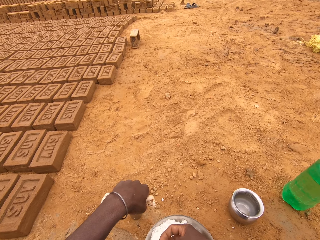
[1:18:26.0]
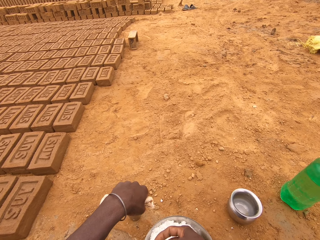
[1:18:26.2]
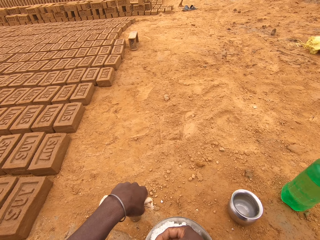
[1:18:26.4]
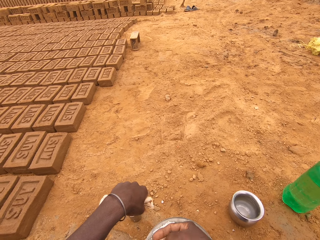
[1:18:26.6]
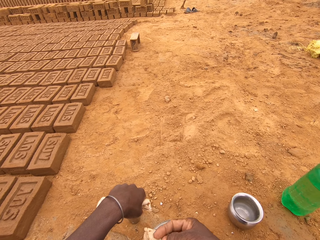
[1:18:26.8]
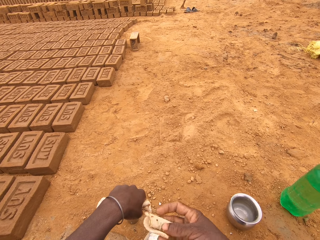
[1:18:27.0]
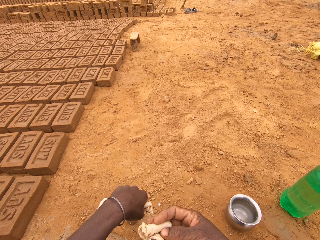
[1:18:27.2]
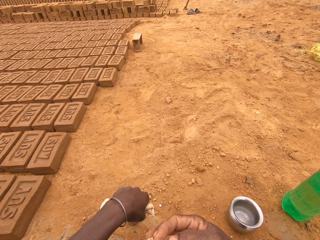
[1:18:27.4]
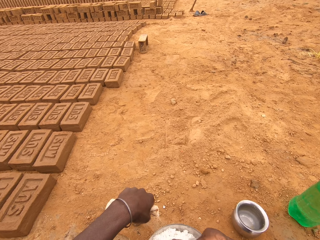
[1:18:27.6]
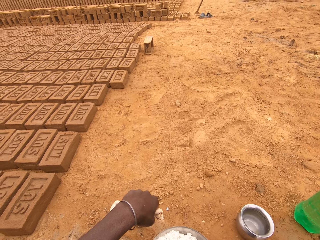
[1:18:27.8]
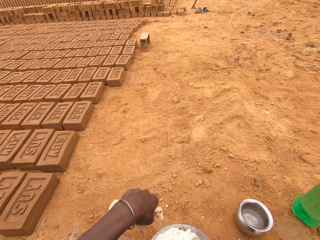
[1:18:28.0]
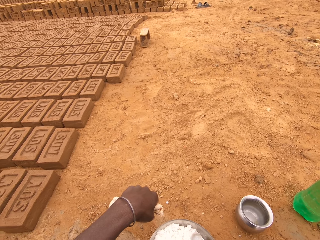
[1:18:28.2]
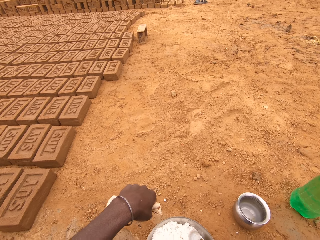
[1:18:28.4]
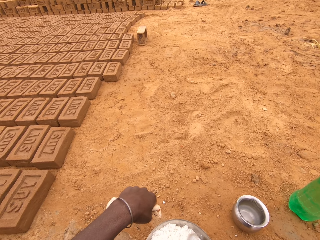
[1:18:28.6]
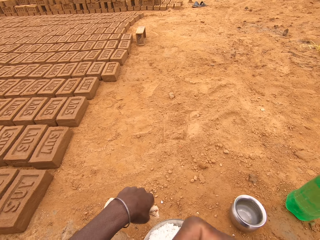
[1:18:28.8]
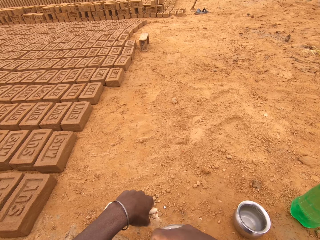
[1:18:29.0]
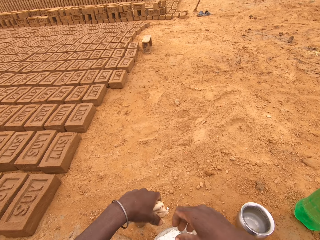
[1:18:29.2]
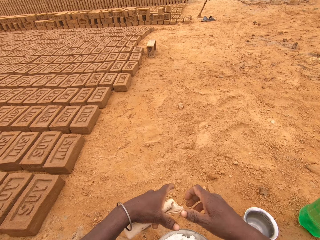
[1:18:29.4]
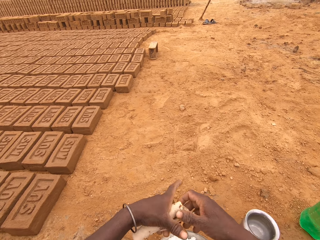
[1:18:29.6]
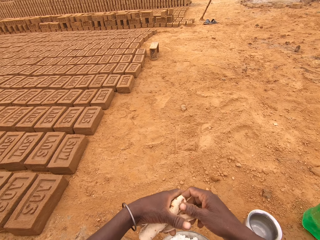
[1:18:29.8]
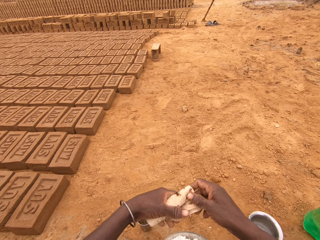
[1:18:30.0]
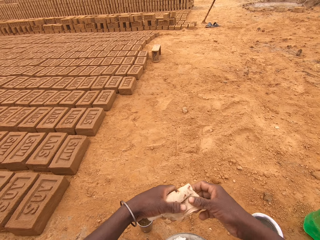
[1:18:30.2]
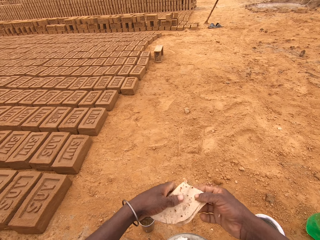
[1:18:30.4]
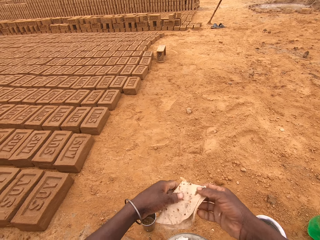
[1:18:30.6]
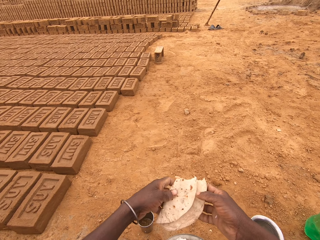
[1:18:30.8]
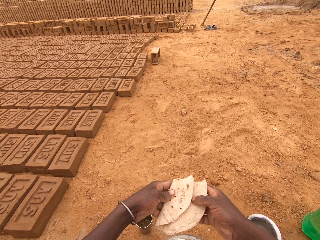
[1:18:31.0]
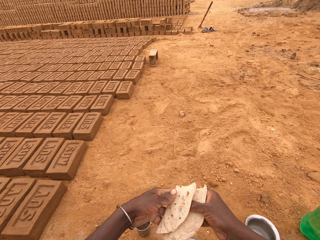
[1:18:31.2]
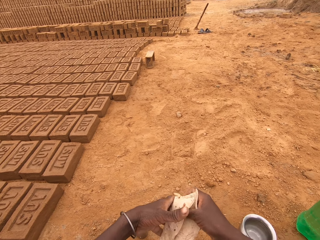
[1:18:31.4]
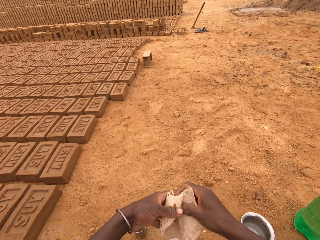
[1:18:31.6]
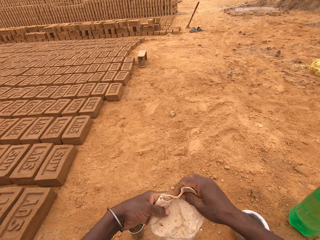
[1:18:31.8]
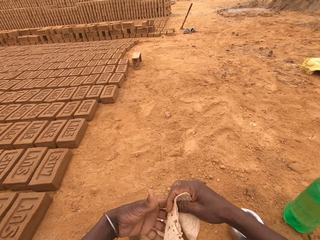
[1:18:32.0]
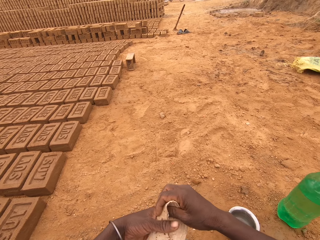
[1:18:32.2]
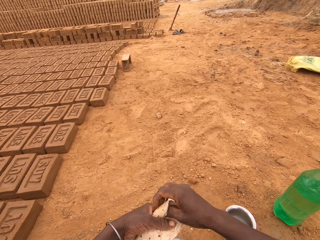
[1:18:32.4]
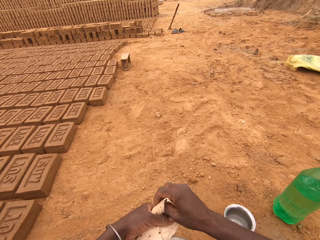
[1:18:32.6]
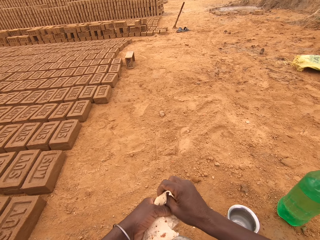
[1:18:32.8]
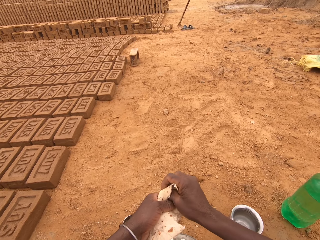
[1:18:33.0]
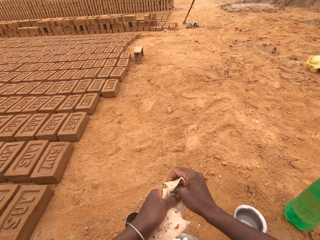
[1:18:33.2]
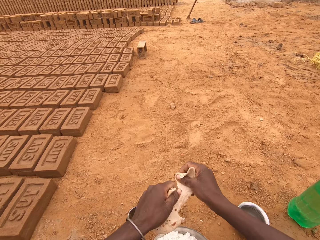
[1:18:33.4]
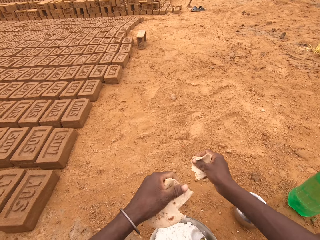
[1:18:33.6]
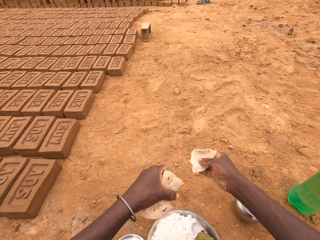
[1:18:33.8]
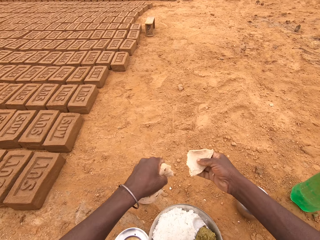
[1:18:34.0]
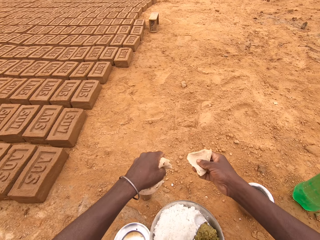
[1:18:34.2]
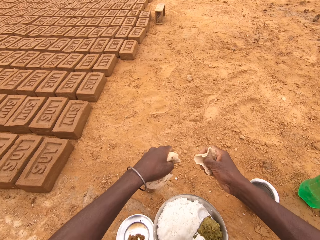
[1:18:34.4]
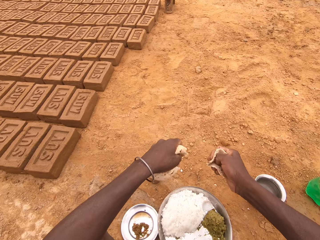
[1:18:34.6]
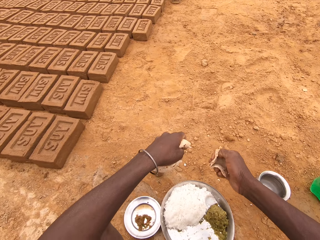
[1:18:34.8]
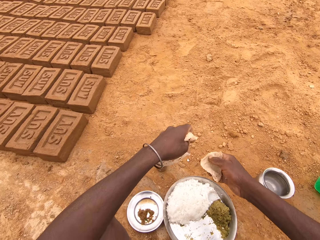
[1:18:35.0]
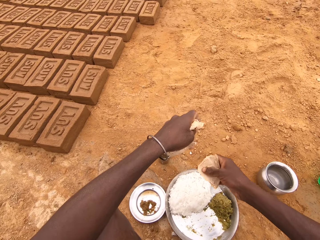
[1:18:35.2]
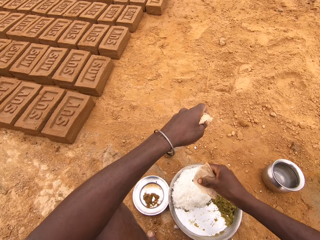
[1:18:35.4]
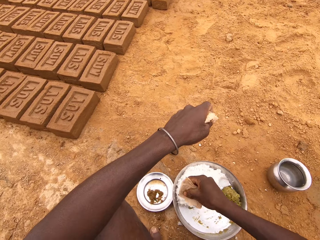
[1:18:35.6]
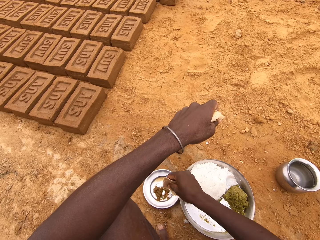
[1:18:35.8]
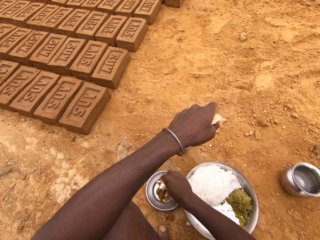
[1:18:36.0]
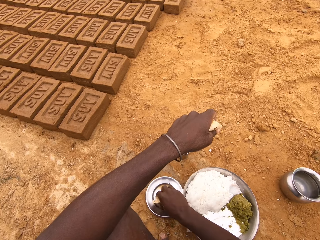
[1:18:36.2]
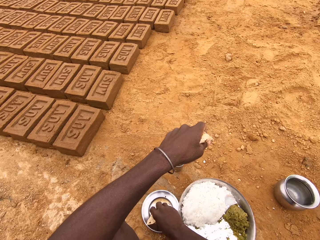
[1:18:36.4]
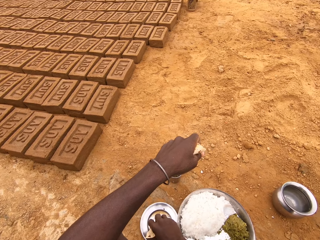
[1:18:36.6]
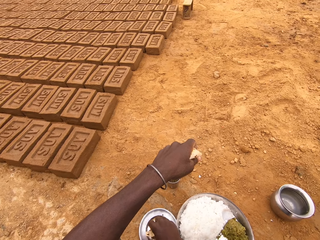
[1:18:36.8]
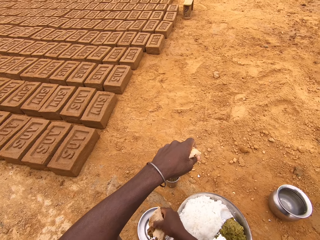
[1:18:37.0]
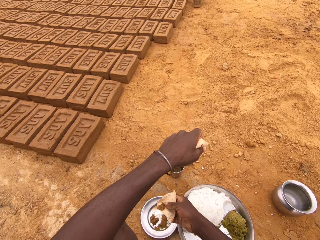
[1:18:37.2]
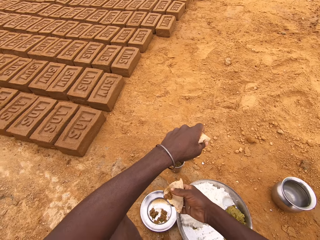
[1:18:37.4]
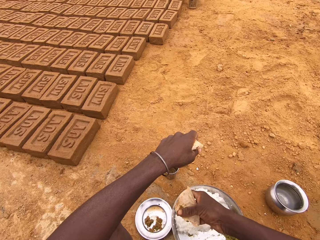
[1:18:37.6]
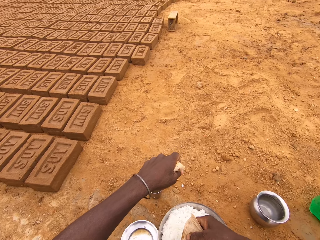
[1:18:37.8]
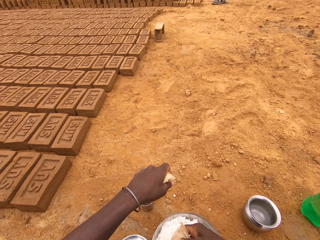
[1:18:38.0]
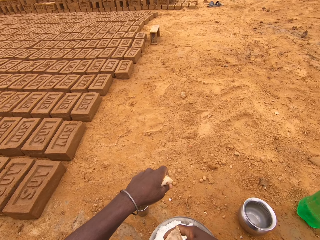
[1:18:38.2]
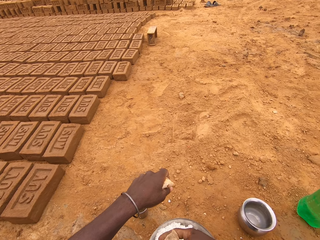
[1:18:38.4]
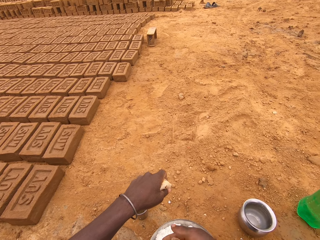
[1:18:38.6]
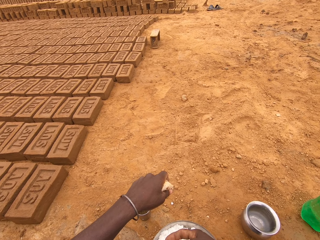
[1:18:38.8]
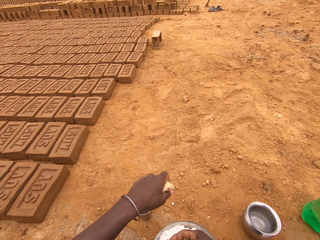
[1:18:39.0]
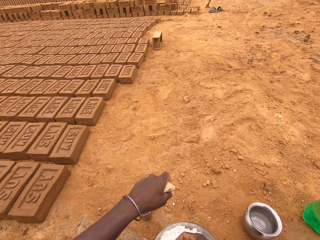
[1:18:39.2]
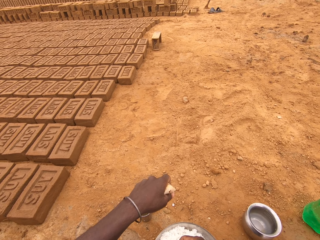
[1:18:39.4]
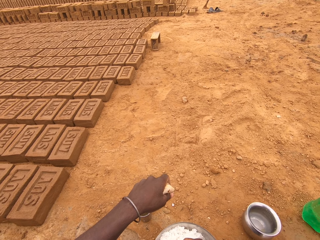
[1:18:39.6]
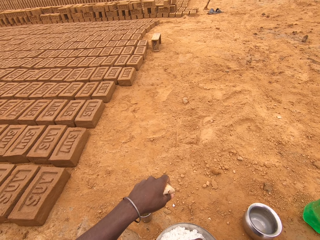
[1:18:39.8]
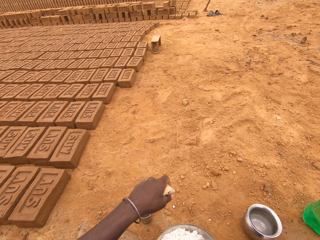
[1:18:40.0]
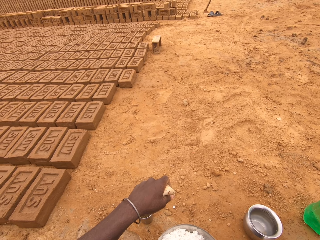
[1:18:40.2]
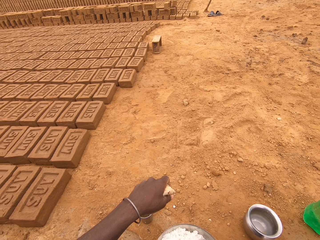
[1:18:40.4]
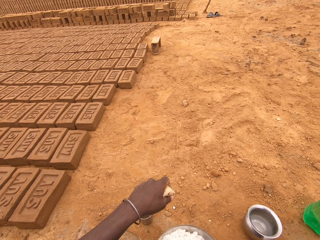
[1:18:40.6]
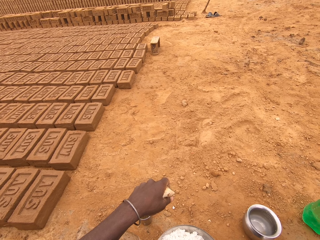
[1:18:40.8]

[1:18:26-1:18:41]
The camera wearer puts the food in the mouth. They tear the flatbread. They put the flatbread in the vegetable.

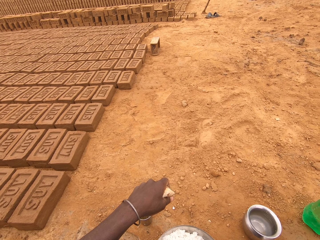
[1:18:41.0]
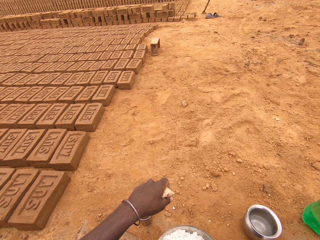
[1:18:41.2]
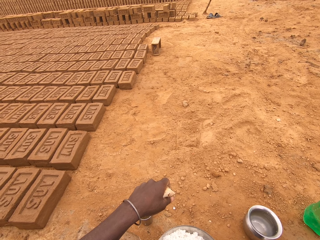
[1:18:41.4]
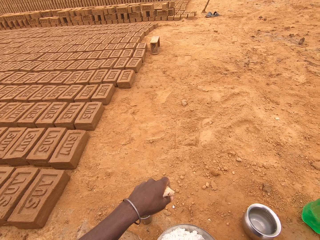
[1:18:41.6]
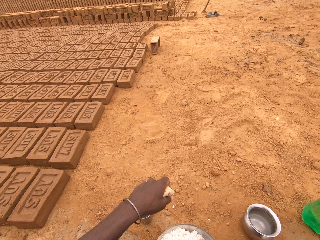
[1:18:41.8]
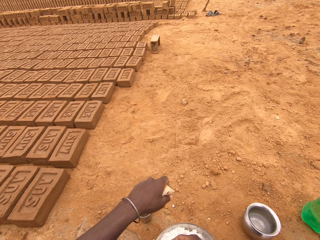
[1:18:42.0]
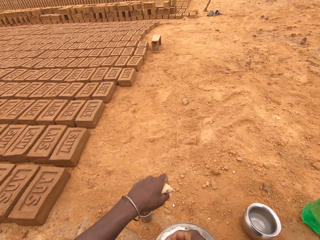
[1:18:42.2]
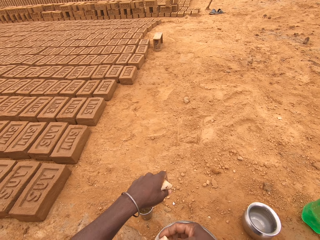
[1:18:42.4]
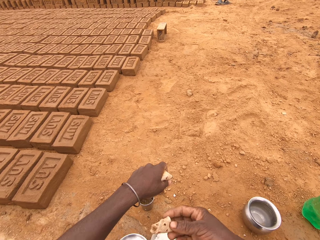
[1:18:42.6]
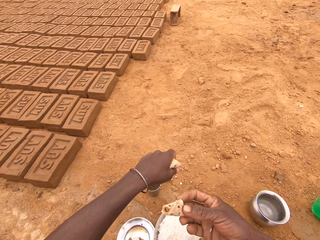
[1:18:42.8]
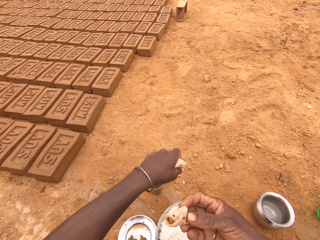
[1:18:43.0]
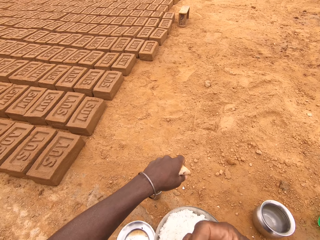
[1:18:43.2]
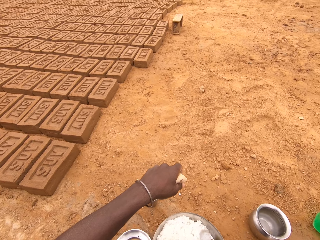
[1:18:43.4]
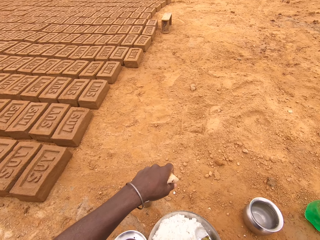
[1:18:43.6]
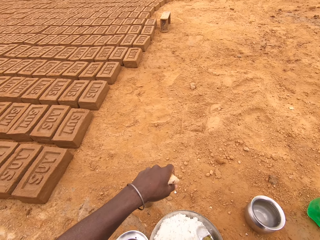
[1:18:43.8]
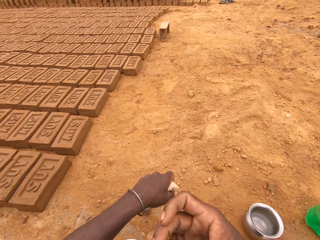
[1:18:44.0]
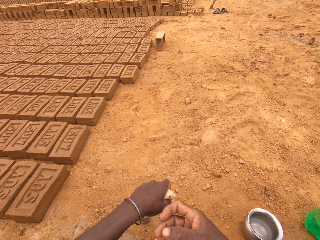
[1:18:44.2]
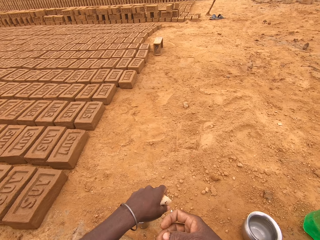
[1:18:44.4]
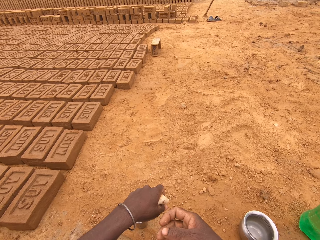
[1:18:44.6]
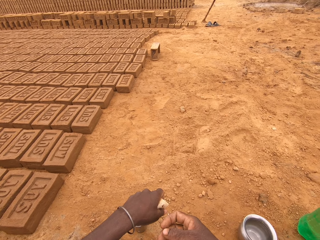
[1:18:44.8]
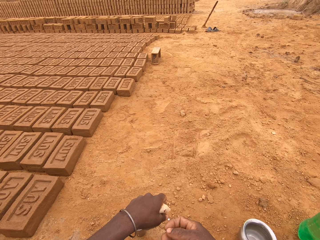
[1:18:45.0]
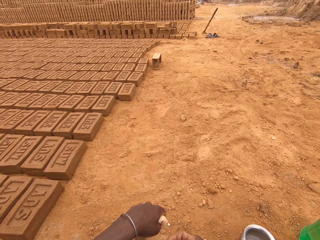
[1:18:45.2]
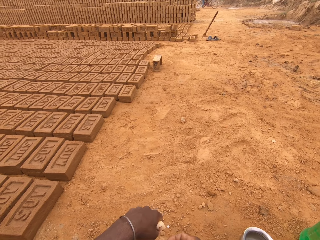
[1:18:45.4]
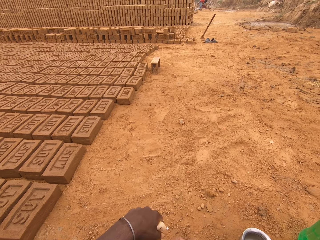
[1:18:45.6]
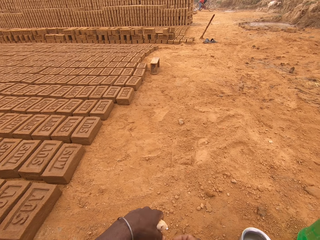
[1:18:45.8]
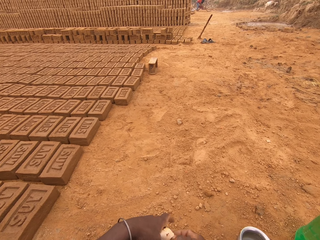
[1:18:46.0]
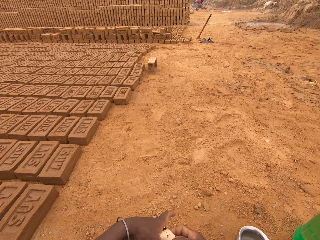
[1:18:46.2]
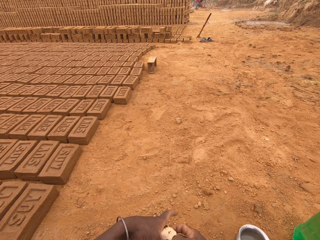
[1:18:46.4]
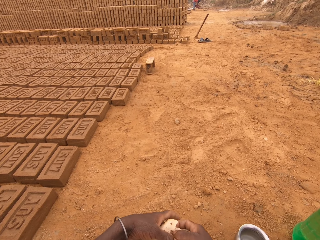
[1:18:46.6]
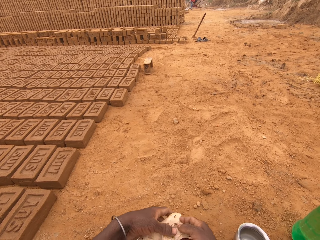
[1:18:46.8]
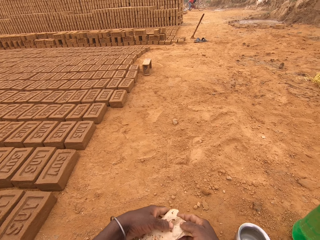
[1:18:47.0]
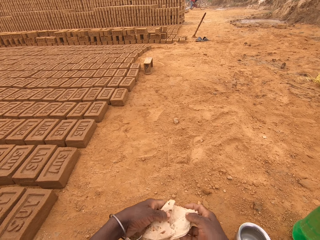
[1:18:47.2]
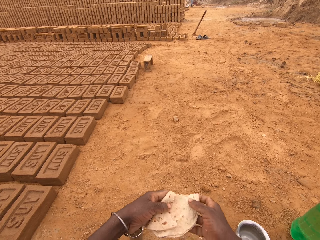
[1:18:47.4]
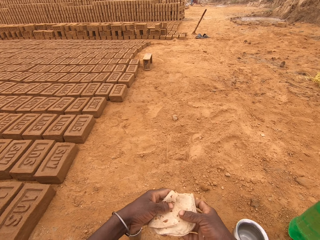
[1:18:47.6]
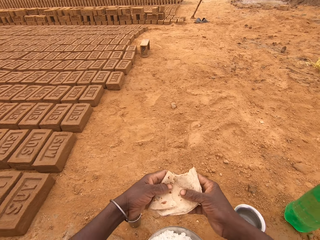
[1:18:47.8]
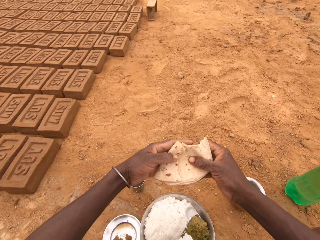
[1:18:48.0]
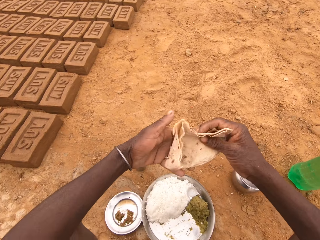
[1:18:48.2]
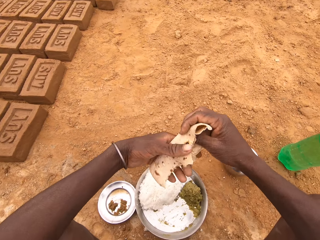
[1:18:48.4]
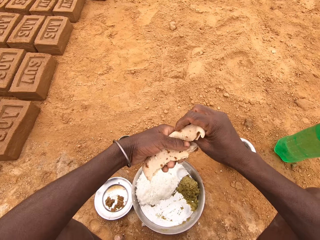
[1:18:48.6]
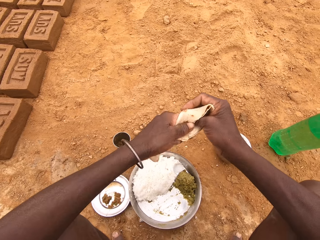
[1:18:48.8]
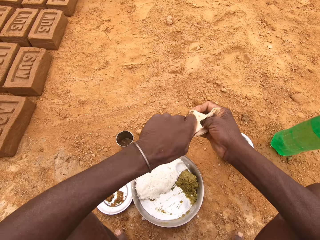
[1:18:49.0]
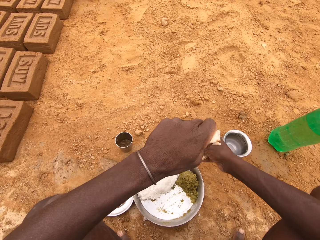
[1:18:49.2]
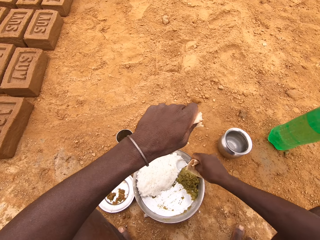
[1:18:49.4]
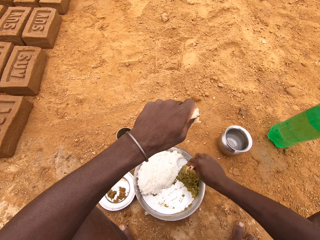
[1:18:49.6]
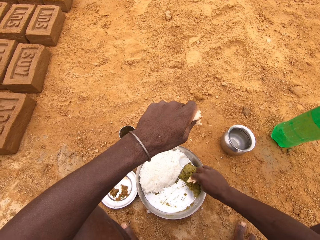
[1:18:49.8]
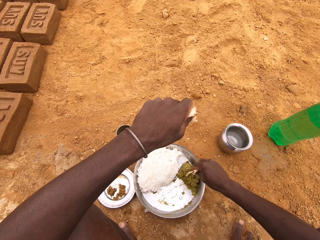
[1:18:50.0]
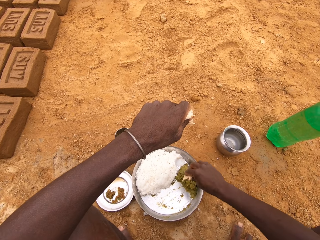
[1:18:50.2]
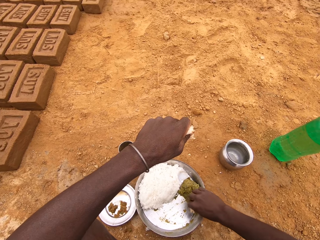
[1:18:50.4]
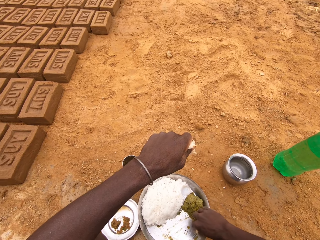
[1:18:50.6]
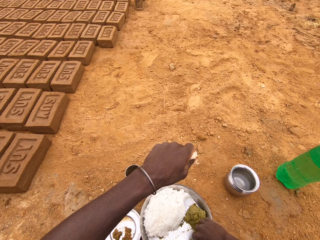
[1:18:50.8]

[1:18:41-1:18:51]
The camera wearer puts the food in the mouth. They tear the flatbread.
